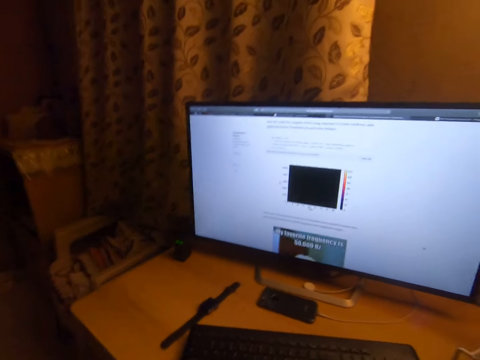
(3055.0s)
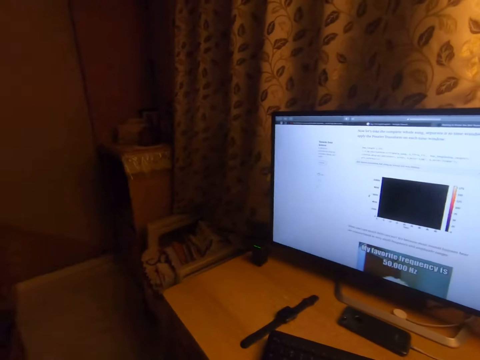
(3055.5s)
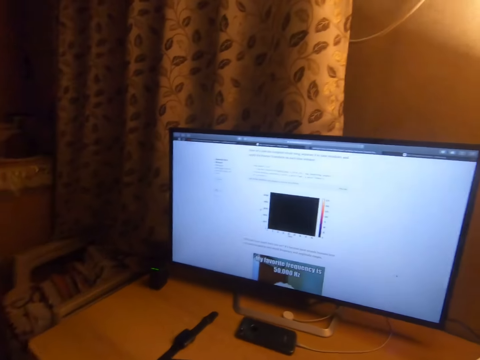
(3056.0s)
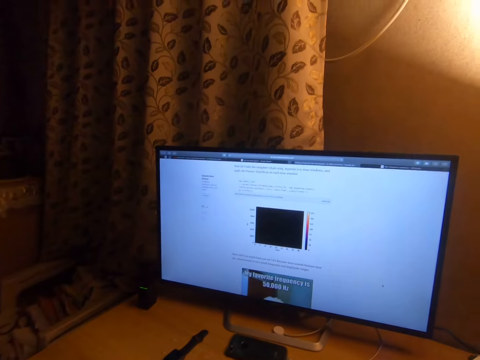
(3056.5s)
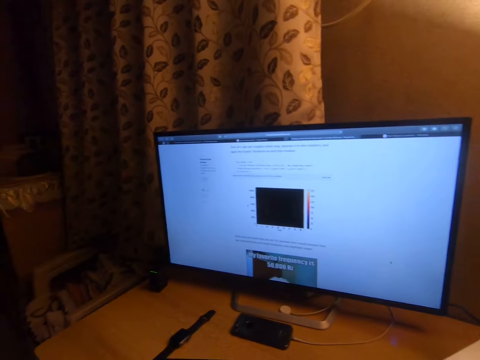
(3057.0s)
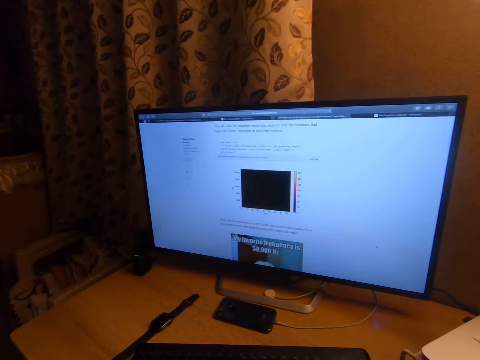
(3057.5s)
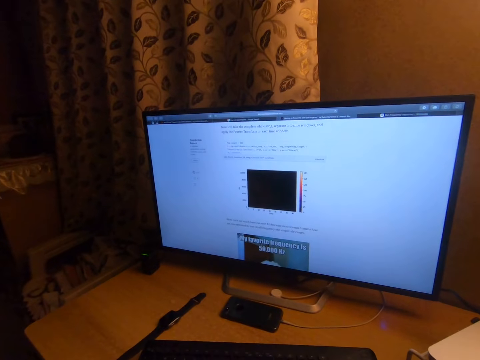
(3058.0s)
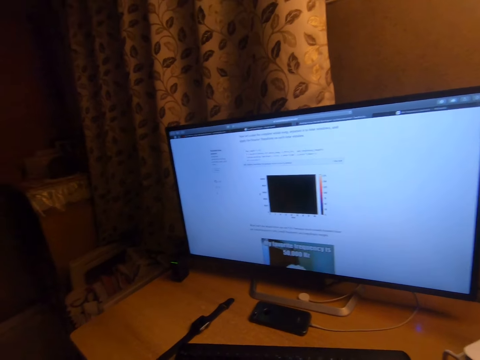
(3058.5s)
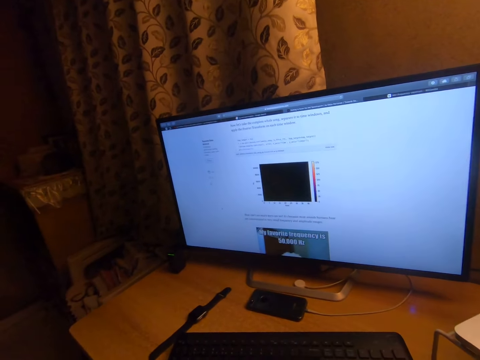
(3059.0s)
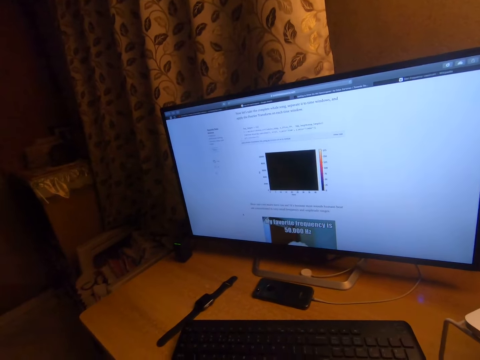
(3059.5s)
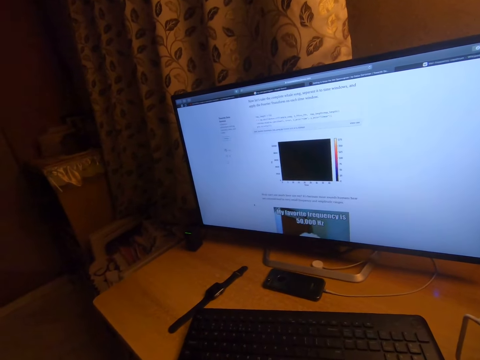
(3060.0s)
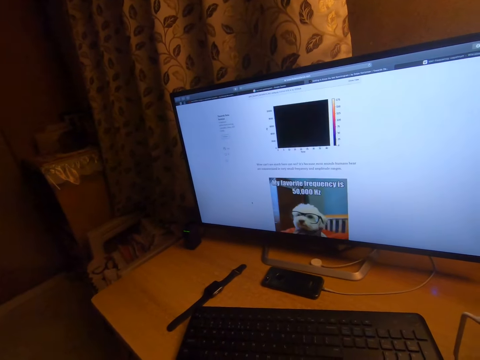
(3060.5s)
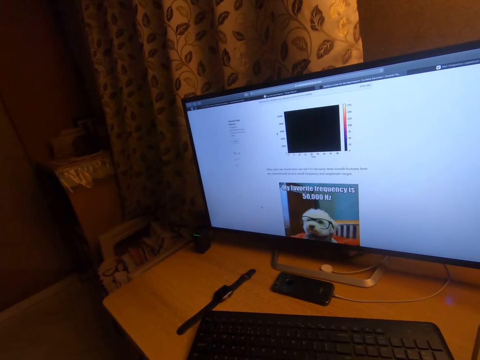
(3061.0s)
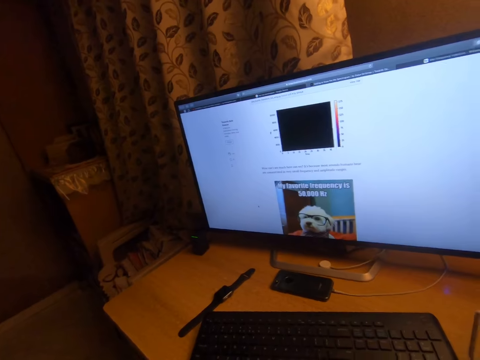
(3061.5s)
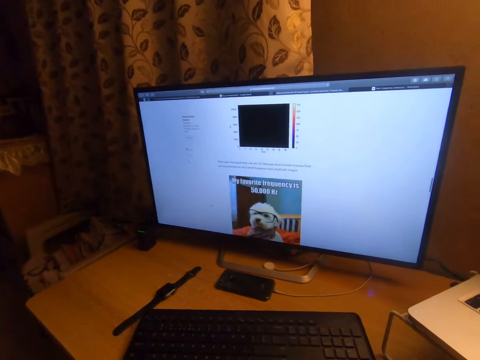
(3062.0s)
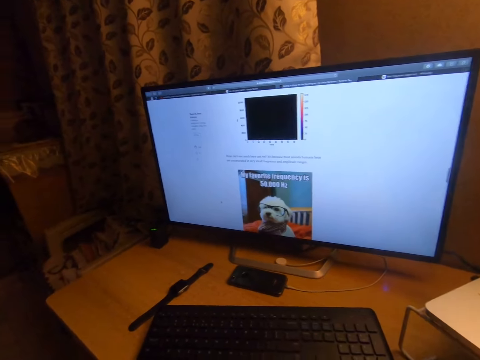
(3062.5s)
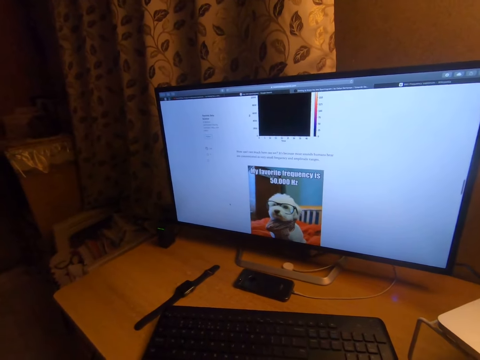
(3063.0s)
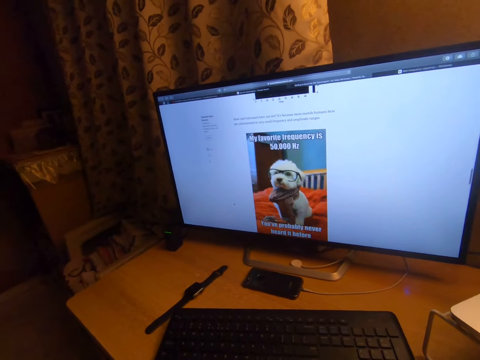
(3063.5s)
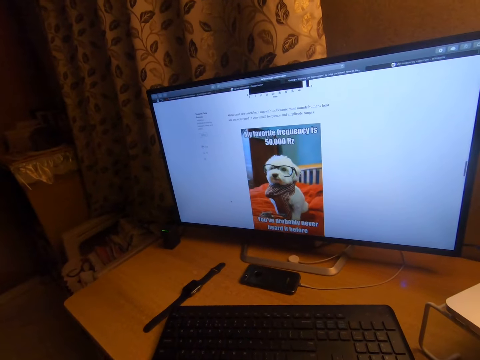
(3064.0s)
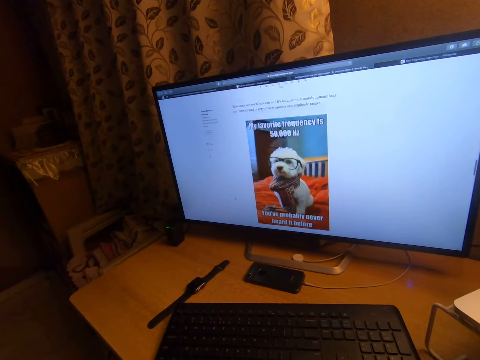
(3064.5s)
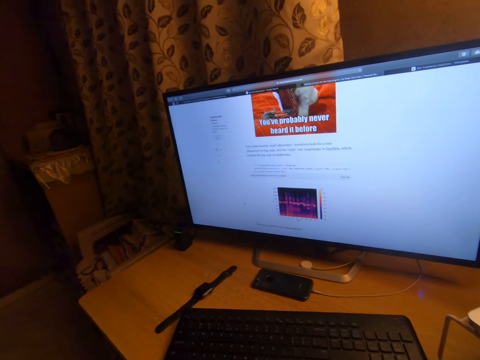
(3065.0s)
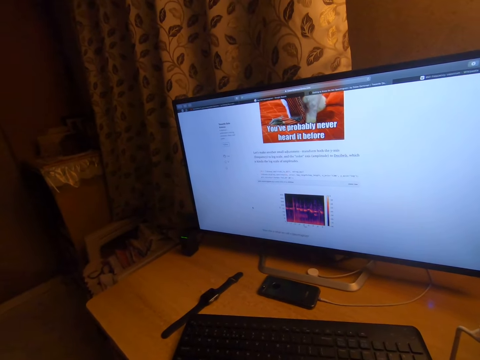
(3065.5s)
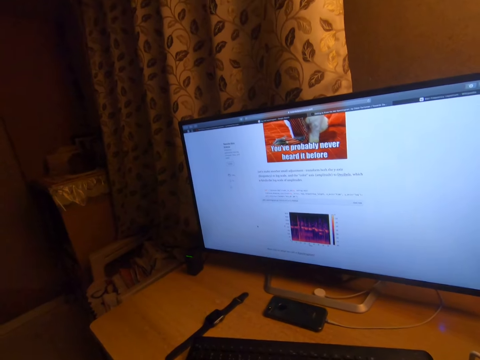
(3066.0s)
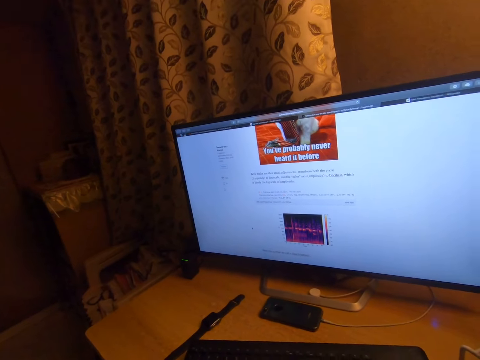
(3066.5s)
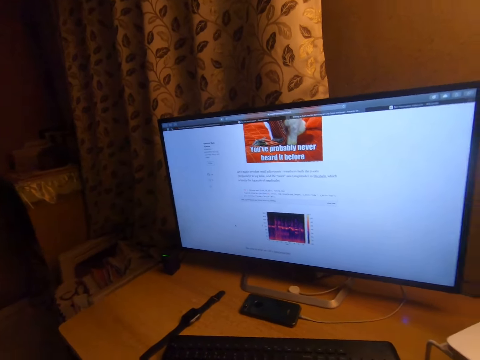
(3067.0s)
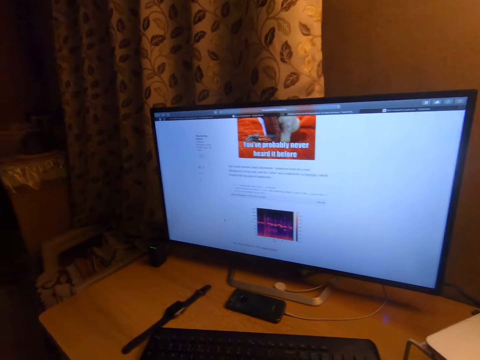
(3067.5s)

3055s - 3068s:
The camera wearer turns the head right. They turn the head left. They turn the head right. They stare at the television.

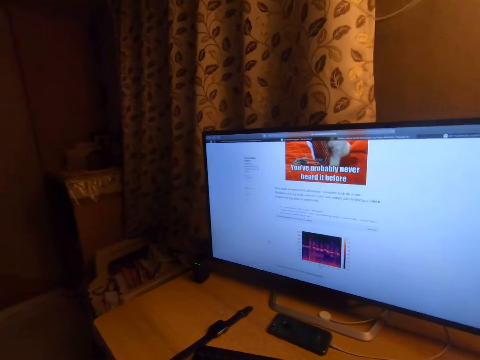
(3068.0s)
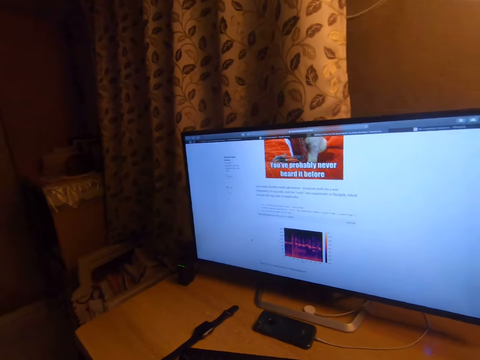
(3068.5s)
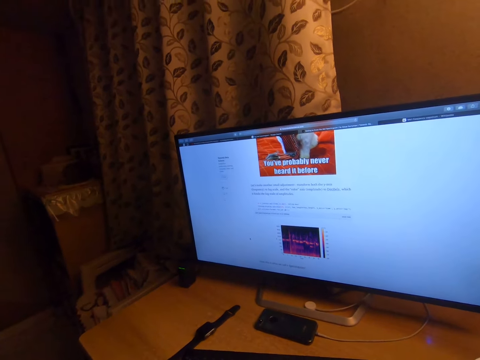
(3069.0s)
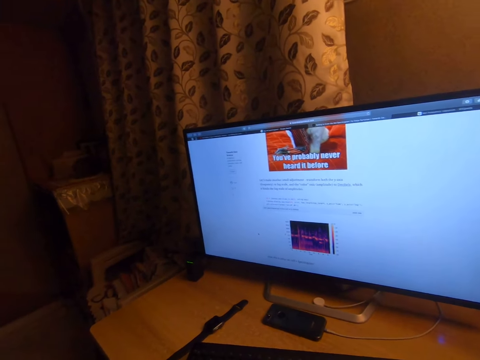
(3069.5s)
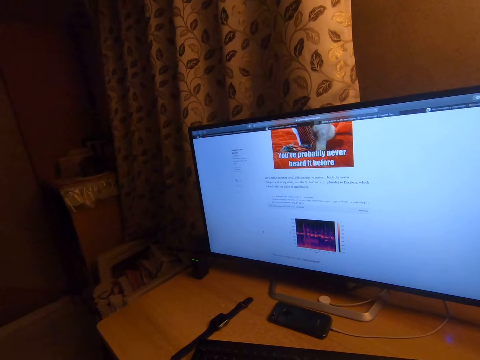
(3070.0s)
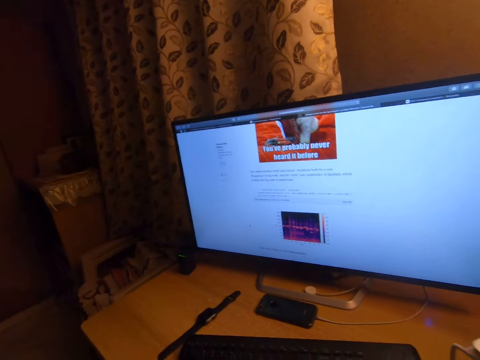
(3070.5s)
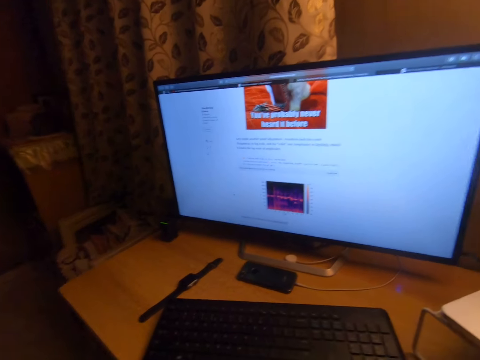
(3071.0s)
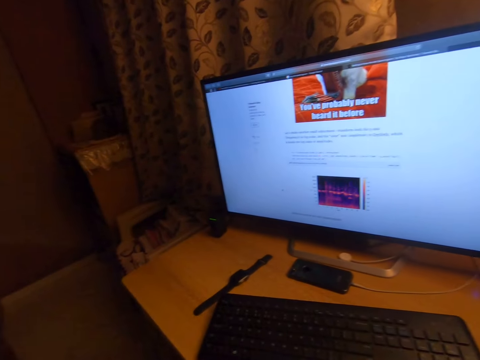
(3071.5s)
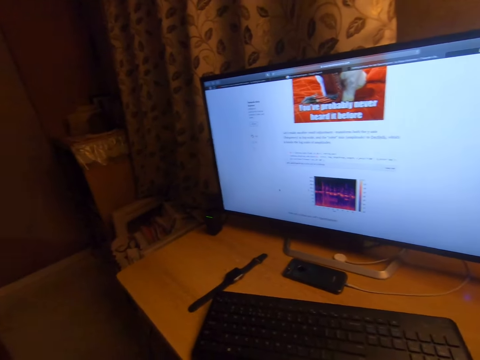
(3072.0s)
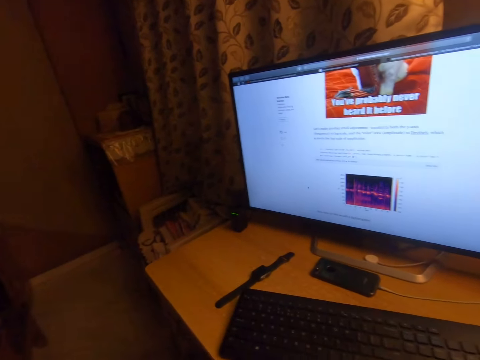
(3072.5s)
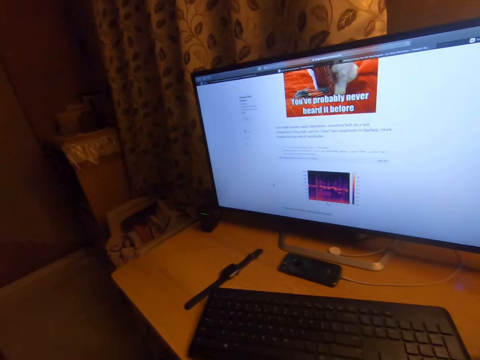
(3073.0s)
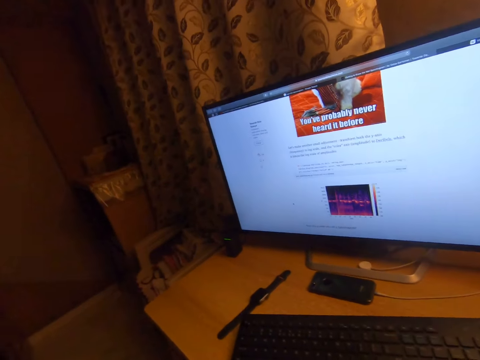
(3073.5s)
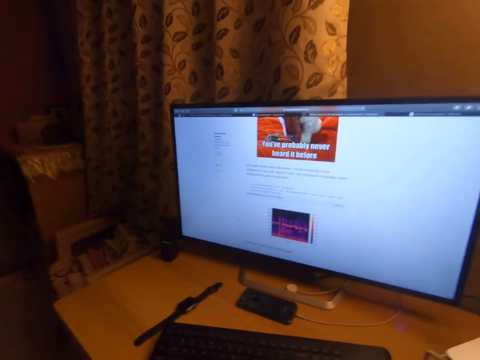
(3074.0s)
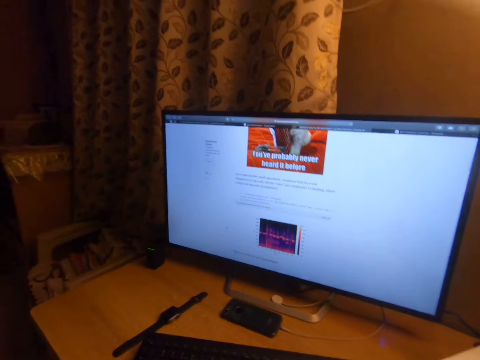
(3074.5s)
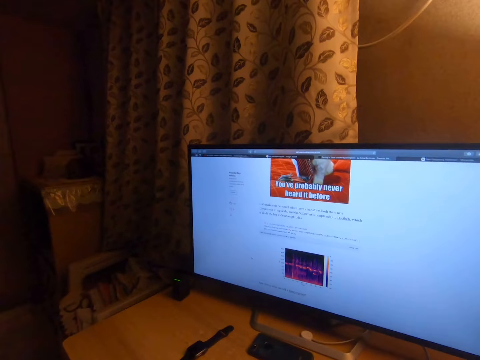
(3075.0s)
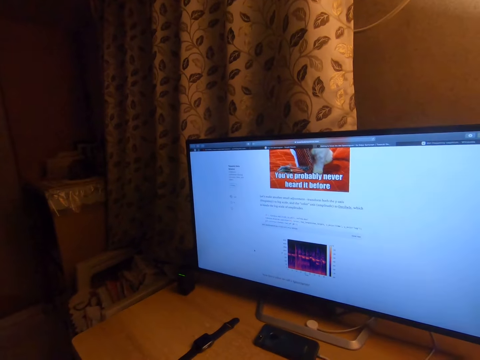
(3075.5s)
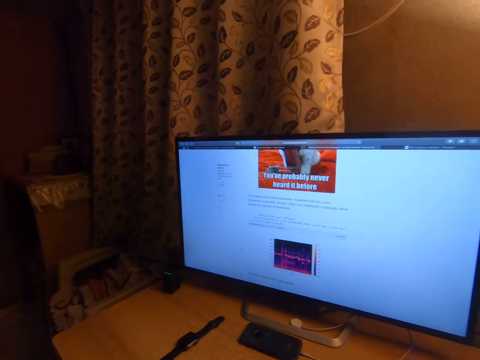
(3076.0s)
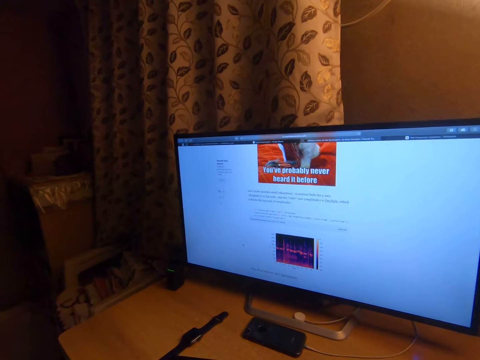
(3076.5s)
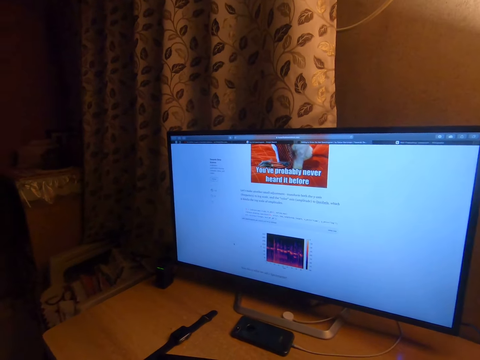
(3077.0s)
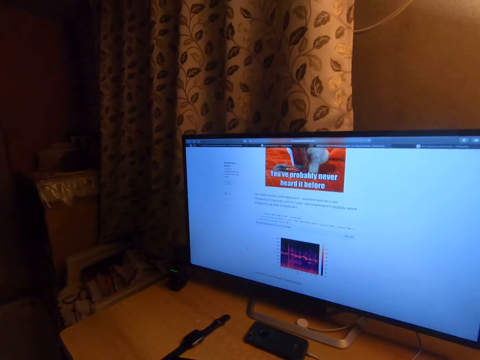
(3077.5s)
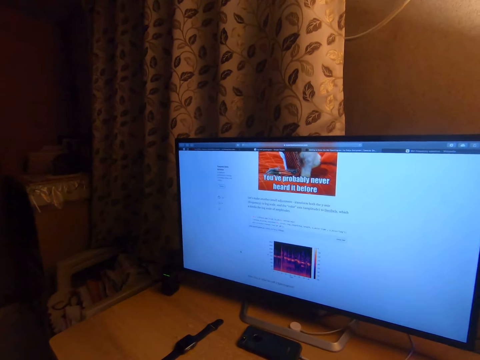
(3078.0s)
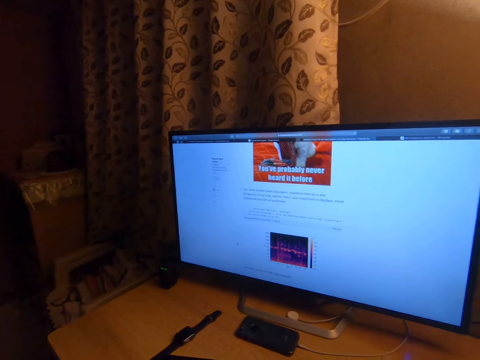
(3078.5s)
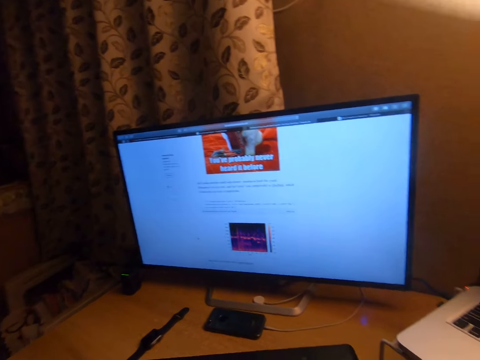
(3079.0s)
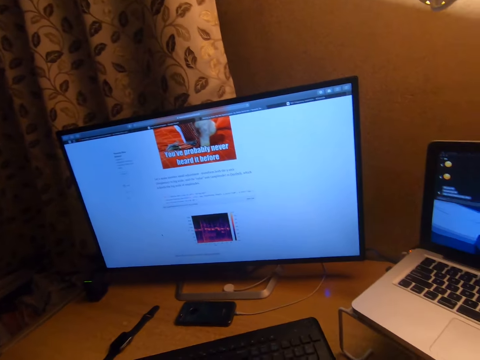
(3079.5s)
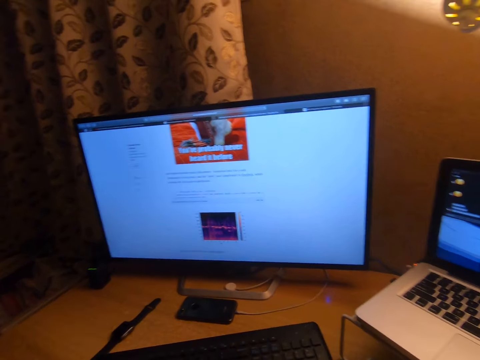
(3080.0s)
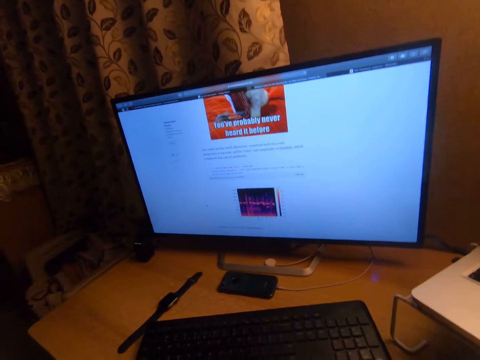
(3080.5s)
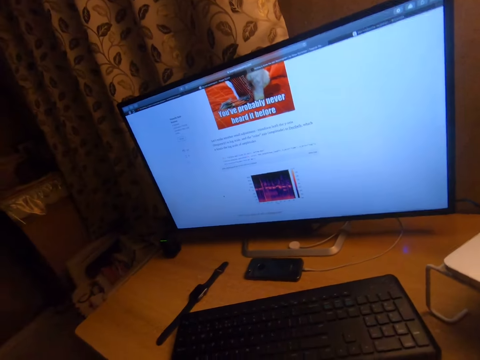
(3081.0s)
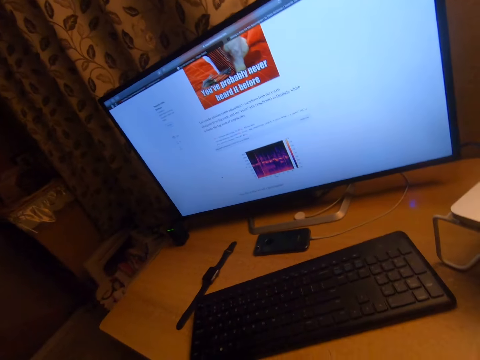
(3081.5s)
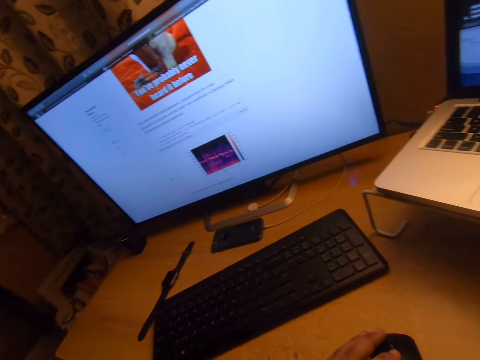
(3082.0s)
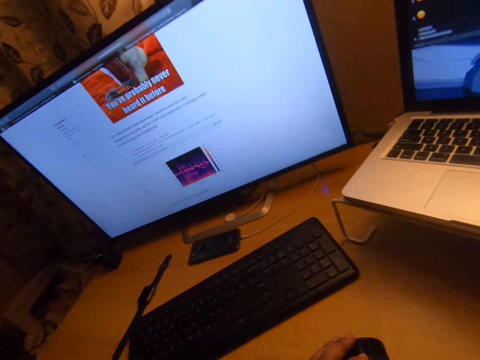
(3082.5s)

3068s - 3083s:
The camera wearer swings the head. They turn the head right. They turn the head left. They move the head down. They hold a mouse.
